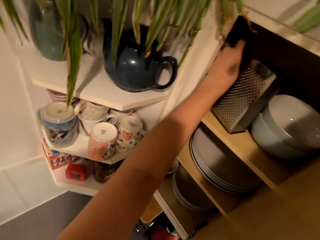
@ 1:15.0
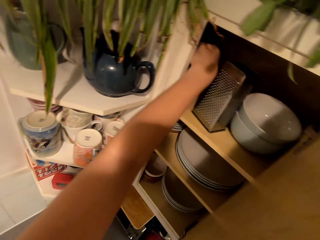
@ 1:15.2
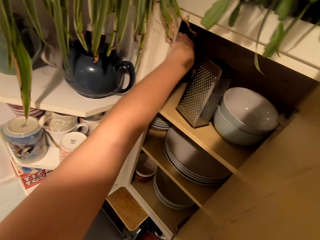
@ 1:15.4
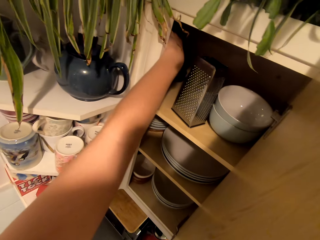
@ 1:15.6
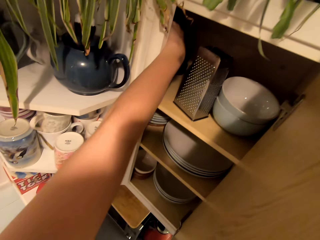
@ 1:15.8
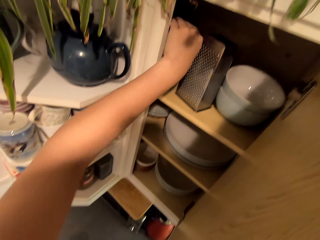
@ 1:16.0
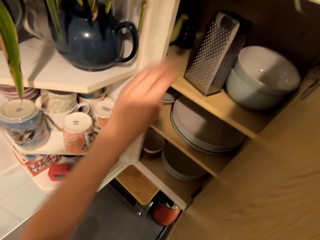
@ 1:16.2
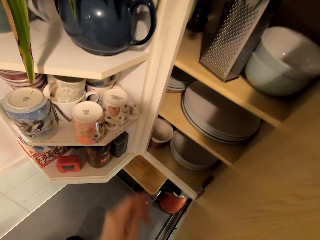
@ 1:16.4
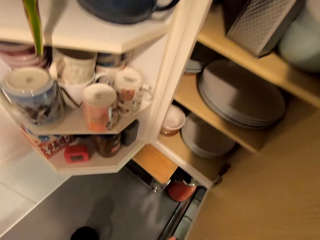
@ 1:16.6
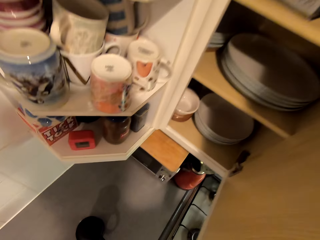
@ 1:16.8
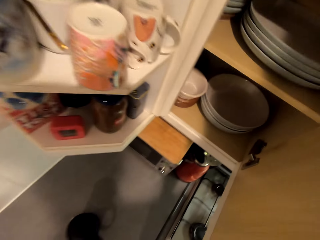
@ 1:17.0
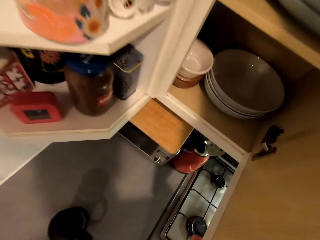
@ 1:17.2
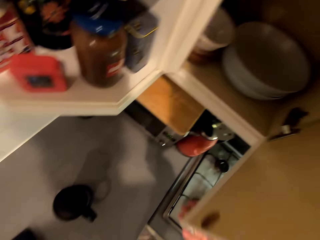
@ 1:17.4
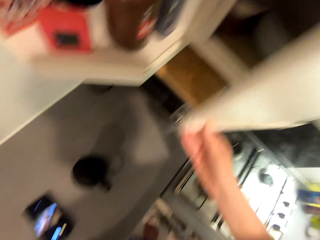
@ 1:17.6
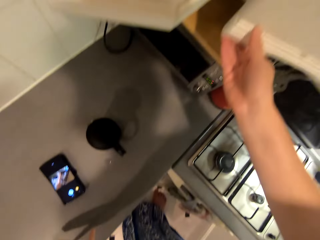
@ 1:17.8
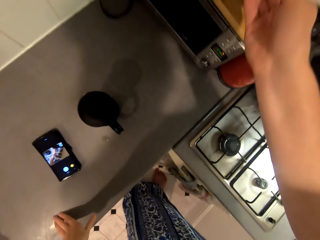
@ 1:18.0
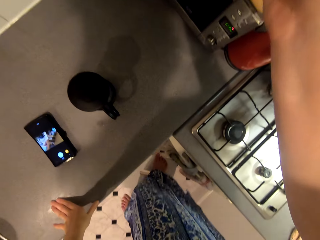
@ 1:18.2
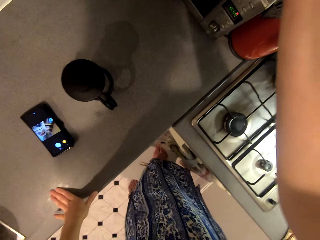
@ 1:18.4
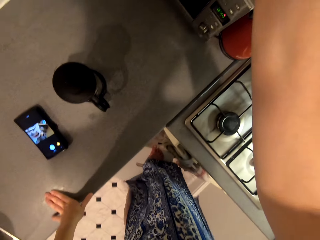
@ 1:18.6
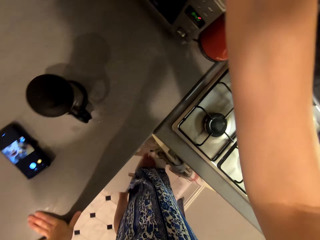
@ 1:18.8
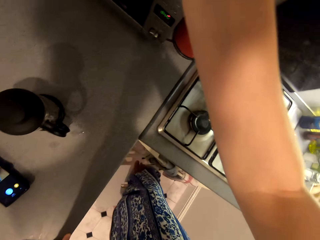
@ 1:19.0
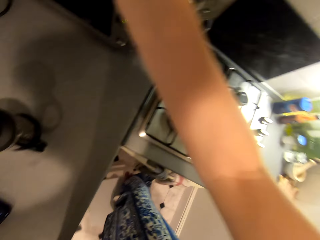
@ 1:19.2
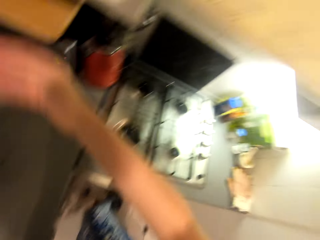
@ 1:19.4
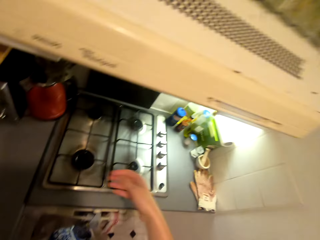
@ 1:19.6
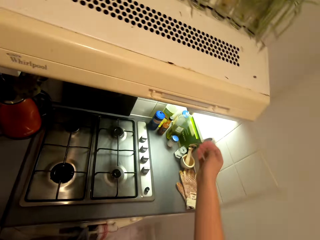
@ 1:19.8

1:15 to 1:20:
The camera wearer arranges utensils in the cabinet. They close the cabinet door.

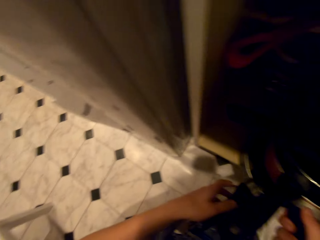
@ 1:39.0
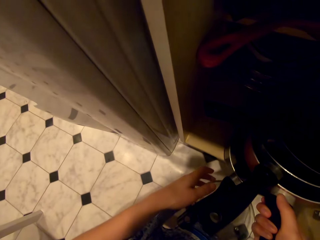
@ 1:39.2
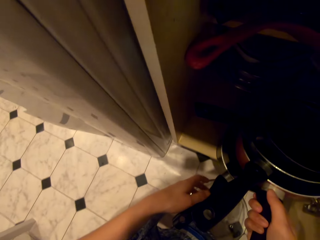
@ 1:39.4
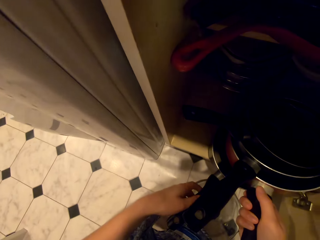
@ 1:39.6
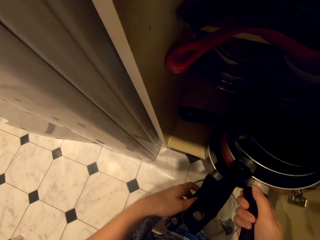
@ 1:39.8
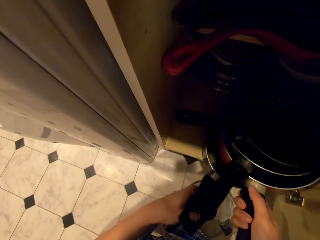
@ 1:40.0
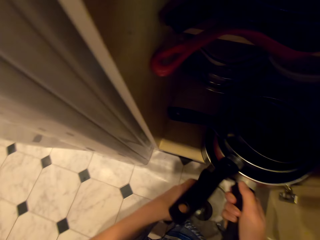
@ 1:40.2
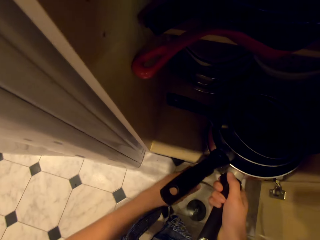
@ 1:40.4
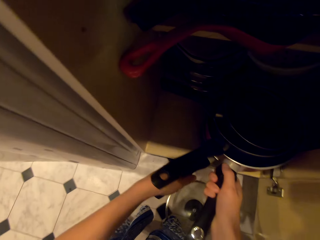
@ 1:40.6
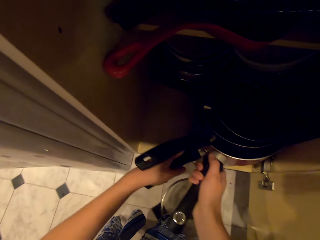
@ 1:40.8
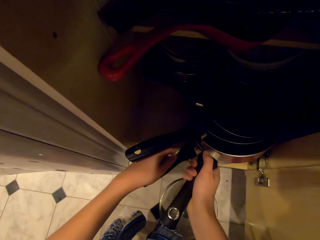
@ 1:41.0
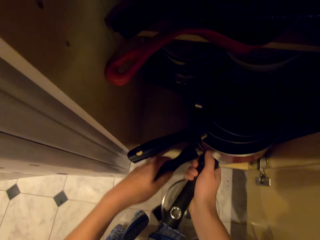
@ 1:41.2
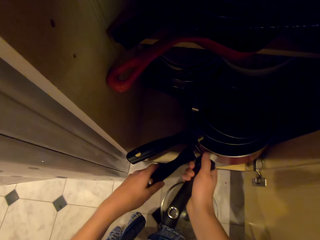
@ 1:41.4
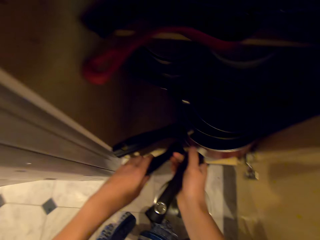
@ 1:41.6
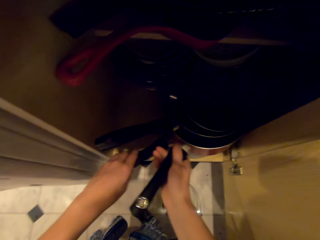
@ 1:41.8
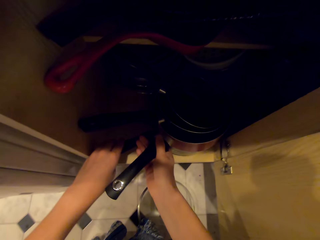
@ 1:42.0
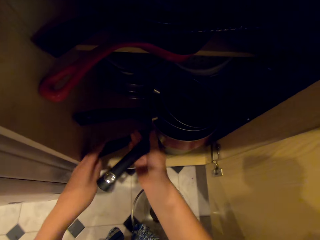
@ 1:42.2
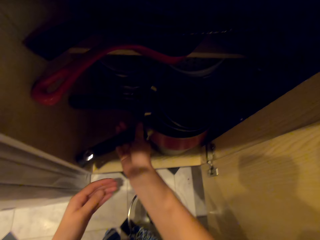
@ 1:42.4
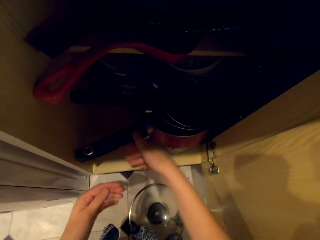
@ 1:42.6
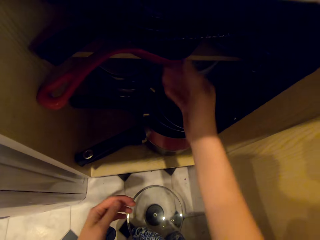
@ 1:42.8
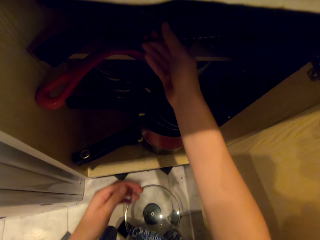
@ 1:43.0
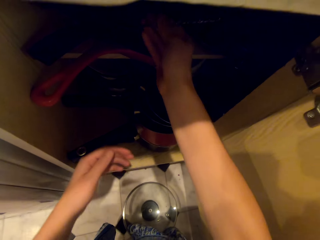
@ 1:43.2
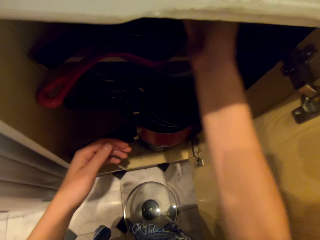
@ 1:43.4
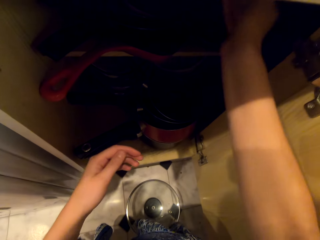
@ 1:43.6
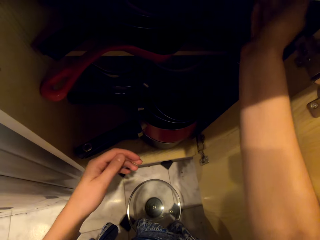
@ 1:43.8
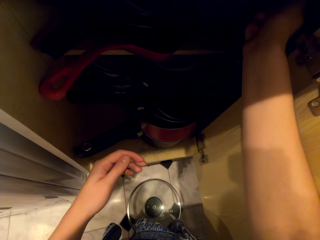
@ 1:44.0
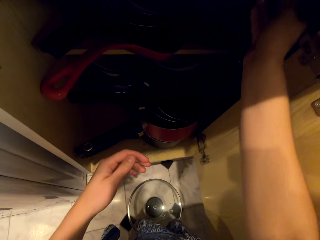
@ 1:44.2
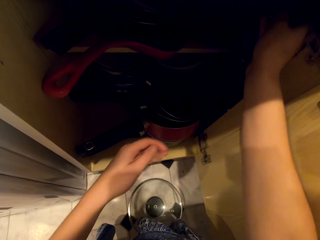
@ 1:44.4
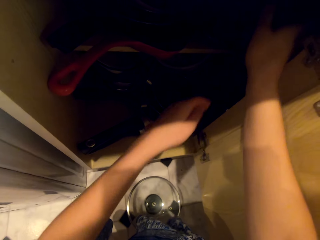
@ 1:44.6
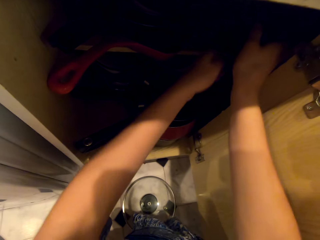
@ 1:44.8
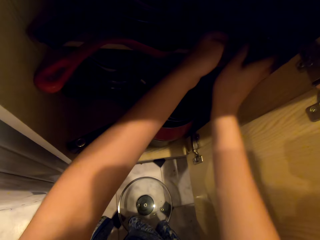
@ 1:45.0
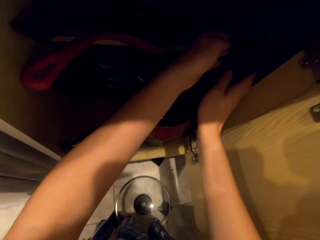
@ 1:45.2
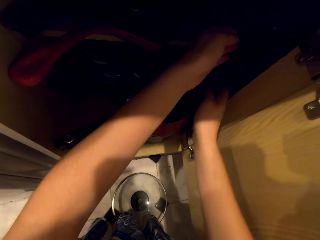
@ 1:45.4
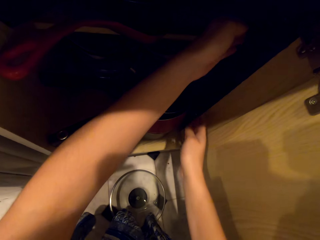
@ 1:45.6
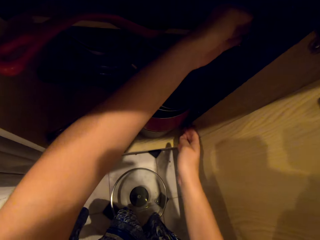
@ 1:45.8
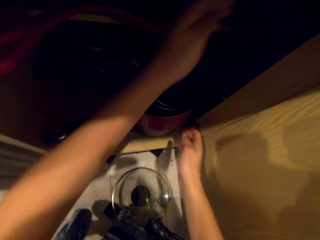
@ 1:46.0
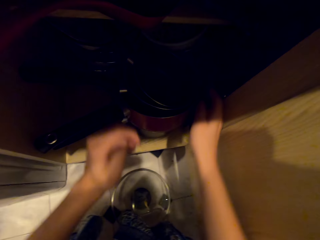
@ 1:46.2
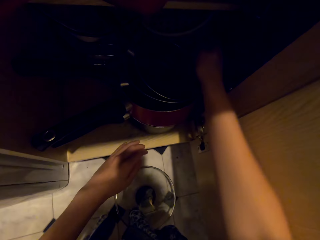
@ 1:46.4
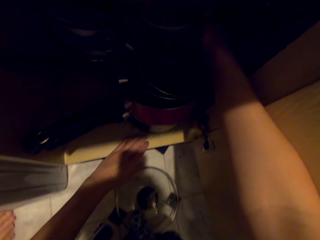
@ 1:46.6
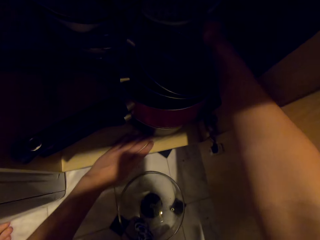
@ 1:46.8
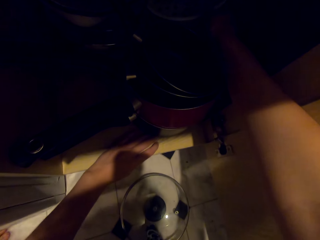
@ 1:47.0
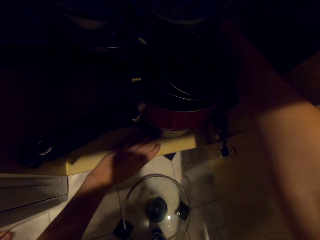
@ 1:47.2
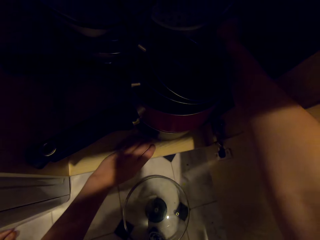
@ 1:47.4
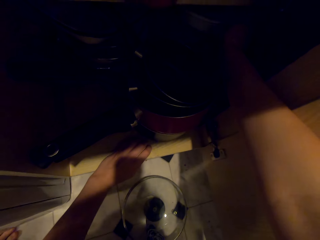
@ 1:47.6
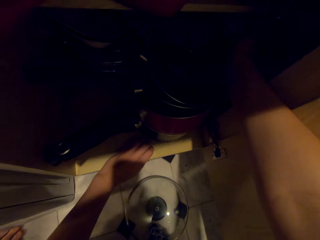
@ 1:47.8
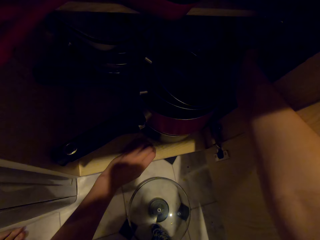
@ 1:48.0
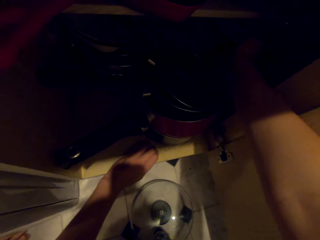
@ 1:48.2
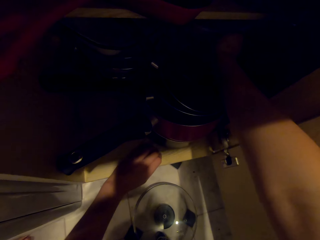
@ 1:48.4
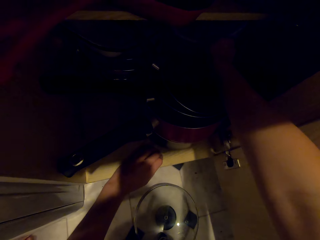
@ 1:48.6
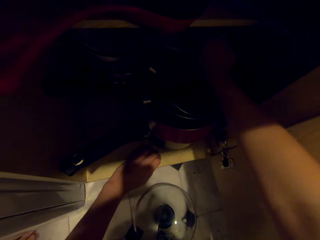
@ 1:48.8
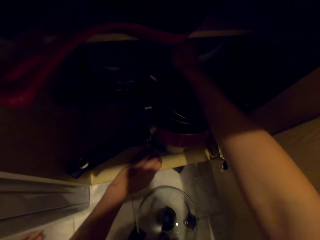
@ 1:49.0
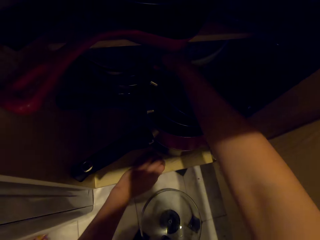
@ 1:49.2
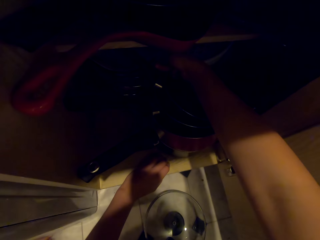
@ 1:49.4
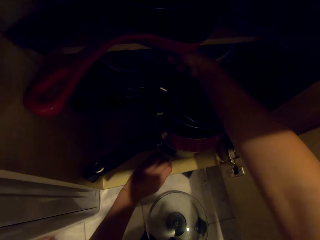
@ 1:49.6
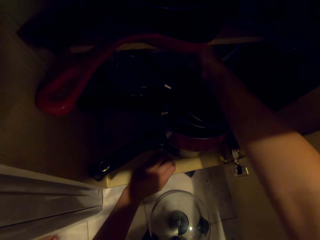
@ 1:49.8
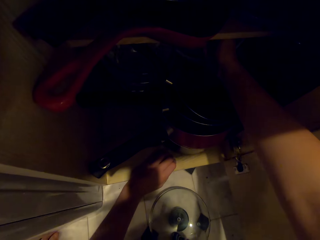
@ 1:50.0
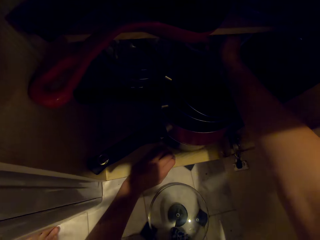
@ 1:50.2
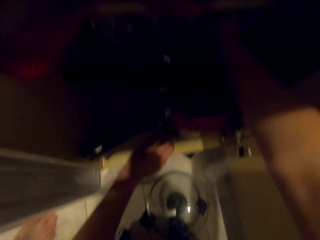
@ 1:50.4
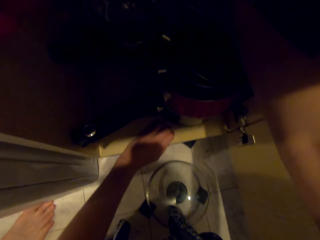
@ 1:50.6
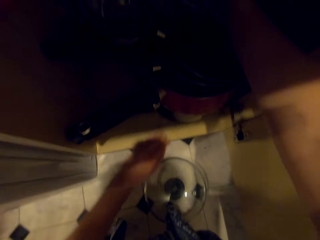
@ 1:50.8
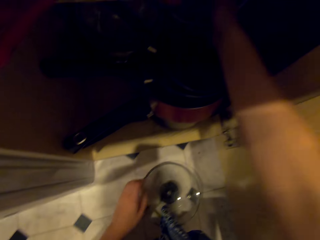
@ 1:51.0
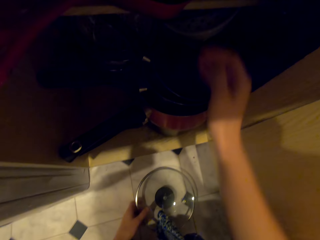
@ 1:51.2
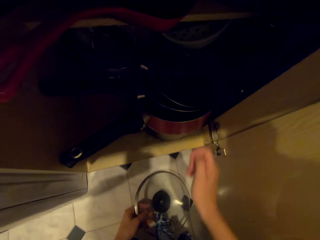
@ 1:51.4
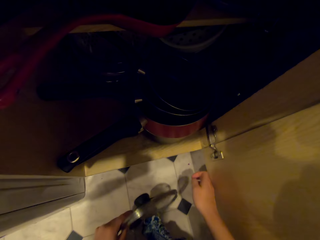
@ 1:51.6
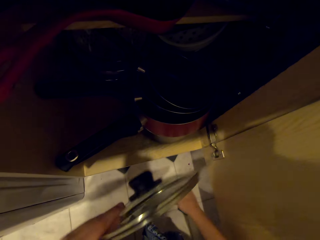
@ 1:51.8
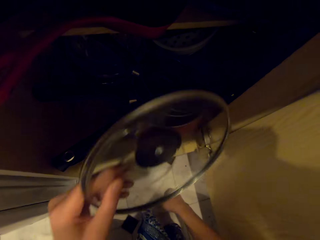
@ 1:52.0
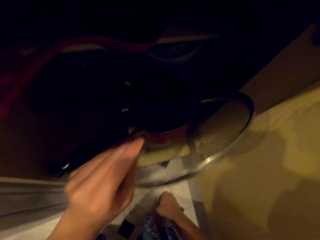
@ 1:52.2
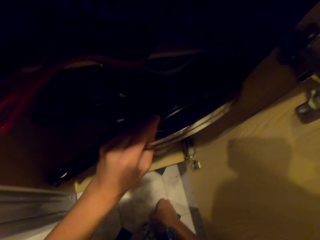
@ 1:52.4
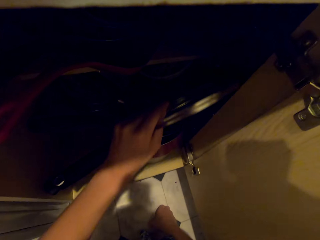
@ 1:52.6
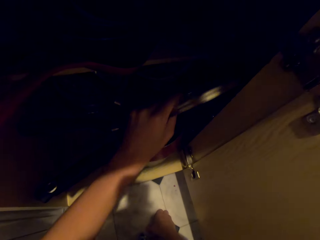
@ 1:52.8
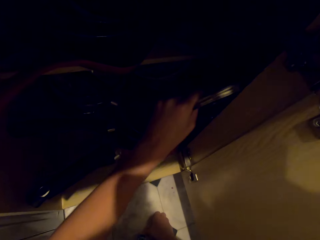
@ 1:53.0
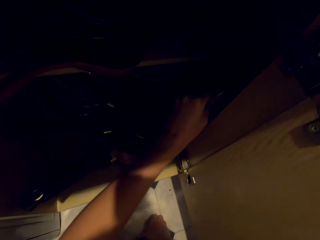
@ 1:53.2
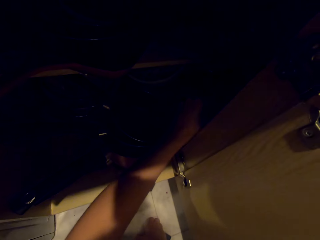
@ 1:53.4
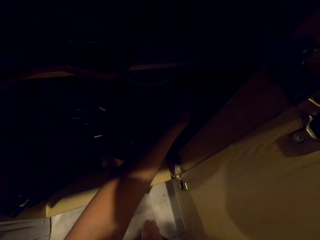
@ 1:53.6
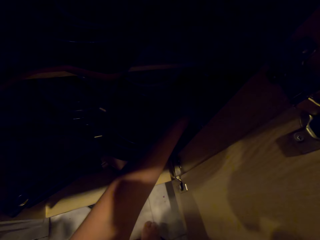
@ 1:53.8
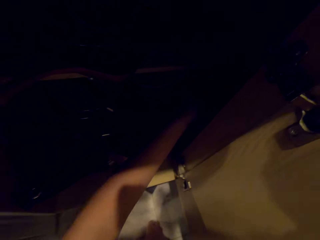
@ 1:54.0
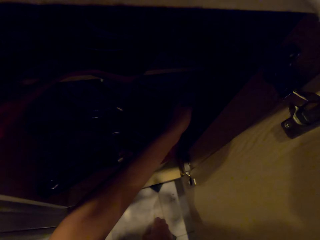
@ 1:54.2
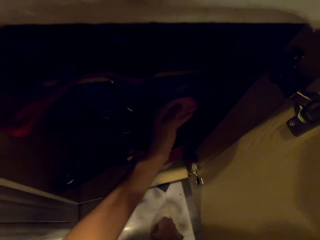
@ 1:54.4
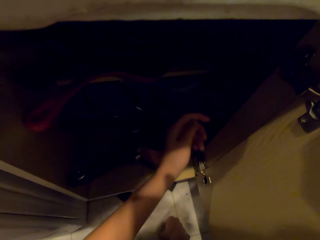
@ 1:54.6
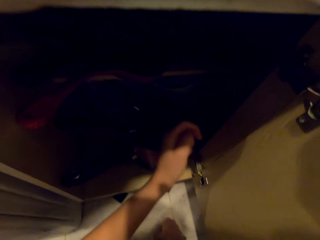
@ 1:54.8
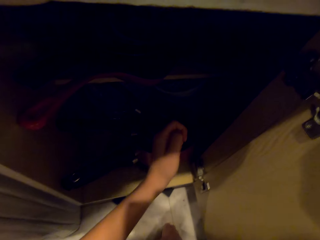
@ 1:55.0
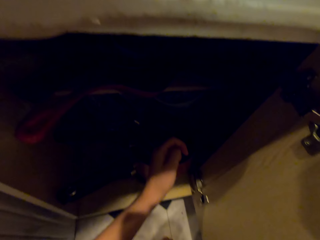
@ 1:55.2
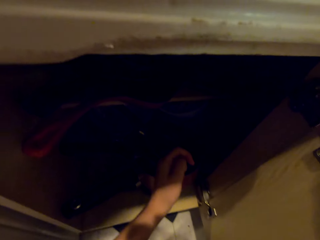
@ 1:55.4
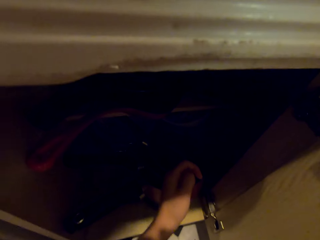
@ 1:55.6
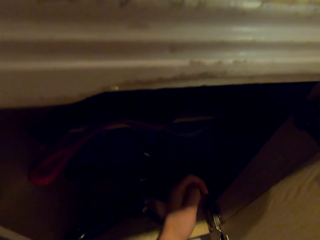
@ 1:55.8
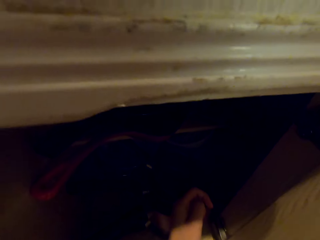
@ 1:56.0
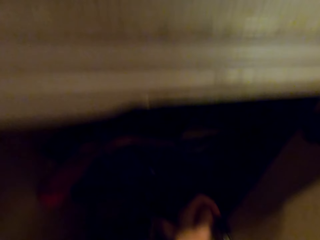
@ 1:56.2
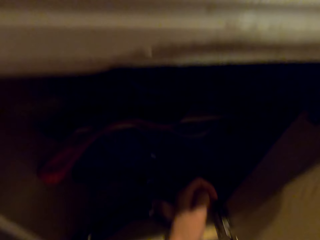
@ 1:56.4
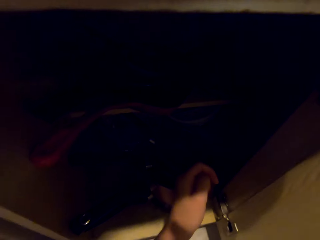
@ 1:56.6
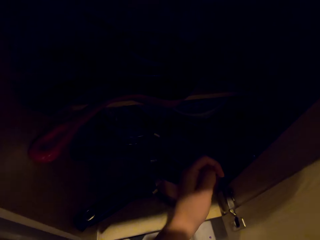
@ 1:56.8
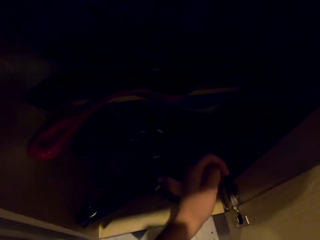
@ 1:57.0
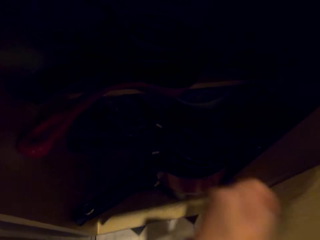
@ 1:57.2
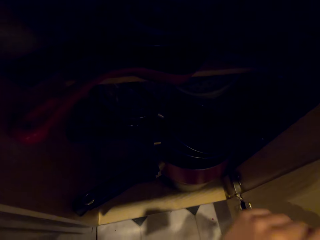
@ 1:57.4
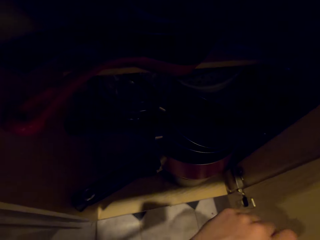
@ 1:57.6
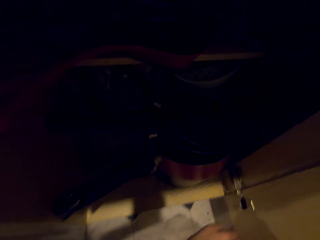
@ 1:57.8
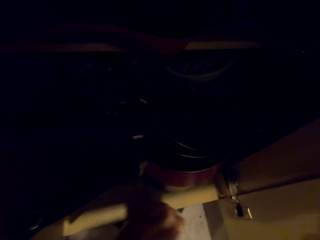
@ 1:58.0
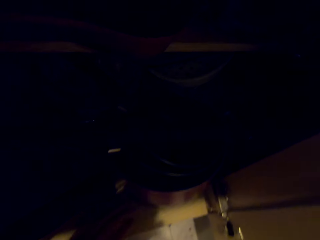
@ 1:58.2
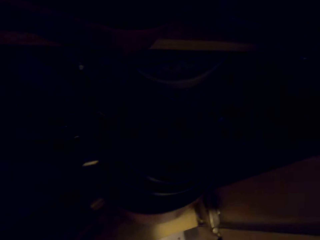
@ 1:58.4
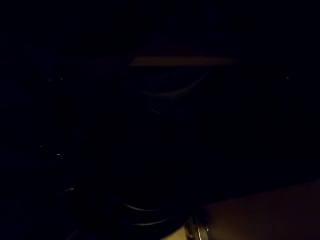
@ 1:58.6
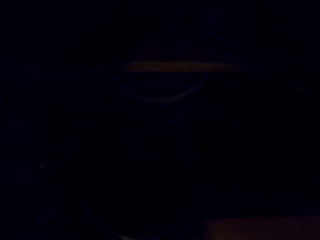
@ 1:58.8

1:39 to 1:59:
The camera wearer moves the cooking pots in the cupboard. They speak. They arrange utensils in the cabinet. A person speaks to the camera wearer. The camera wearer moves the other utensils in the cupboard. They speak to the person. They arrange utensils in the cabinet. They pick up the cooking pot lid from the floor. The person speaks to the camera wearer. The camera wearer puts the cooking pot lid in the cupboard. The person adjusts the camera wearer's camera. The camera wearer adjusts the camera. The person speaks to the camera wearer. The camera wearer speaks to the person.
